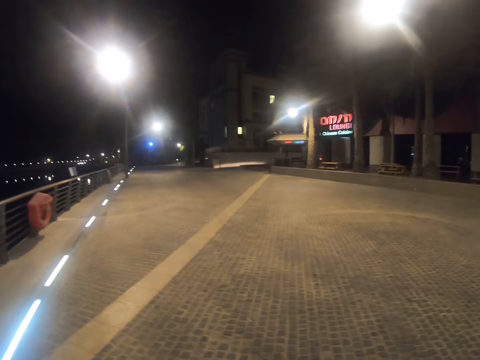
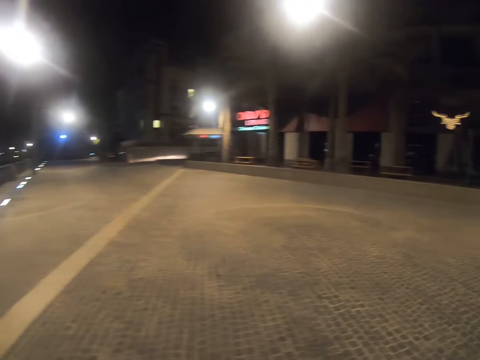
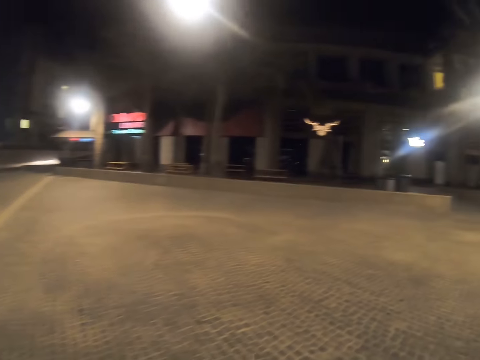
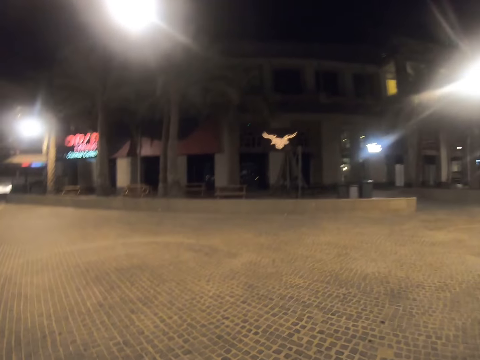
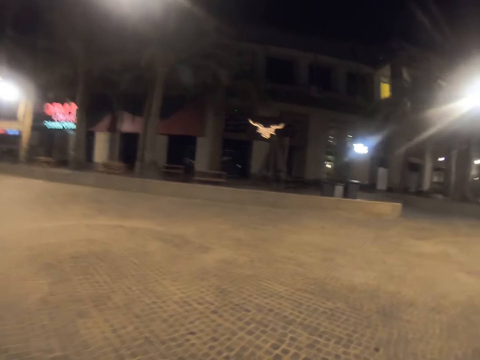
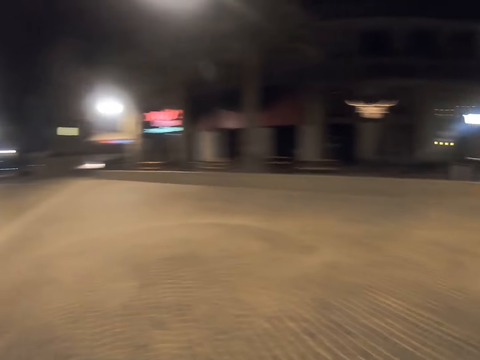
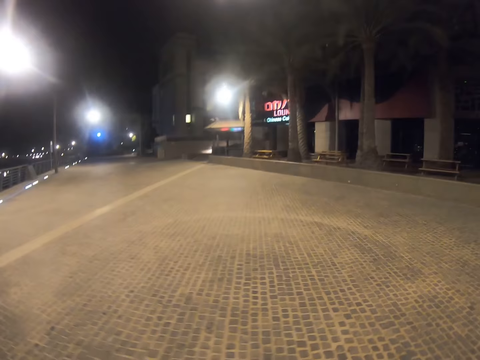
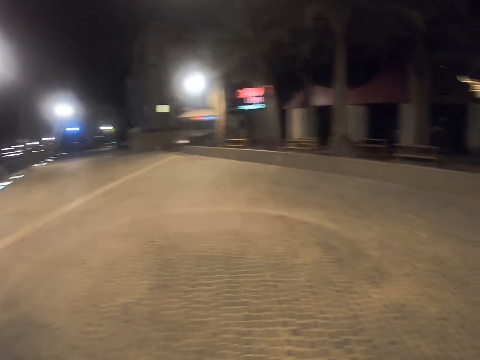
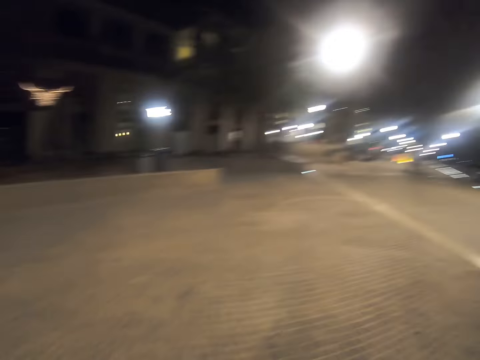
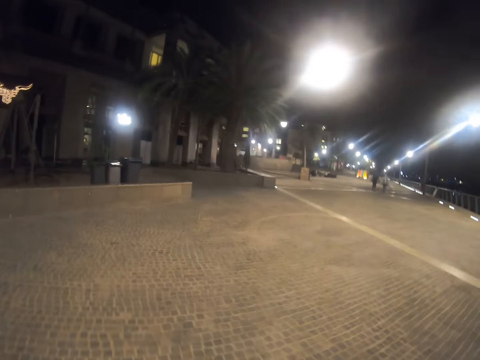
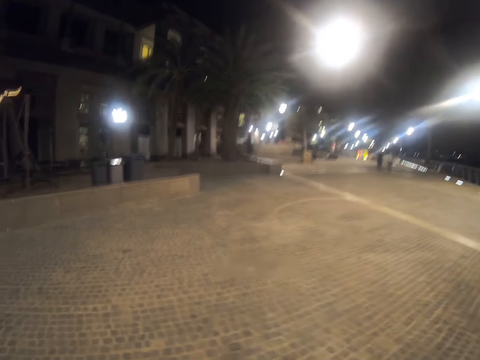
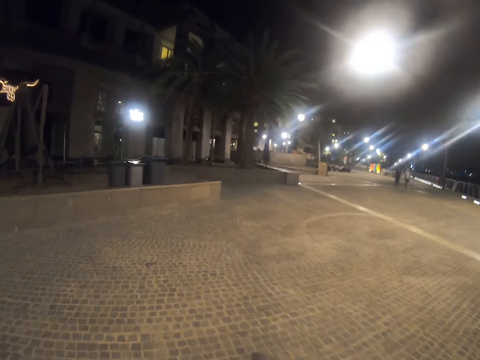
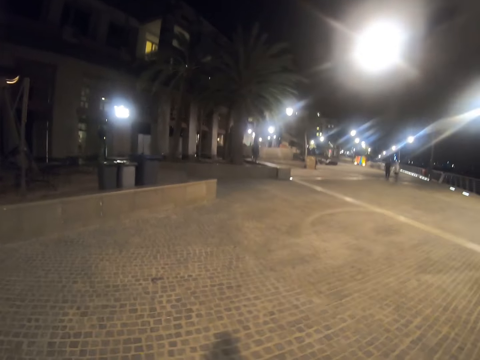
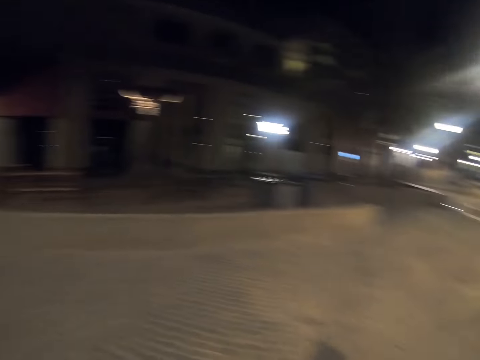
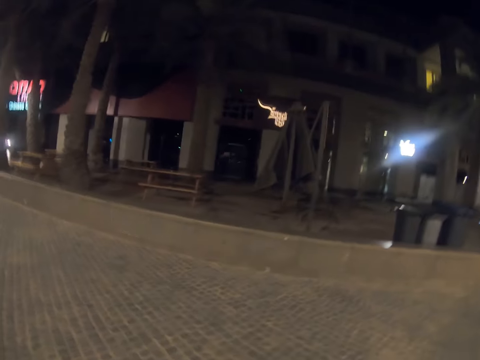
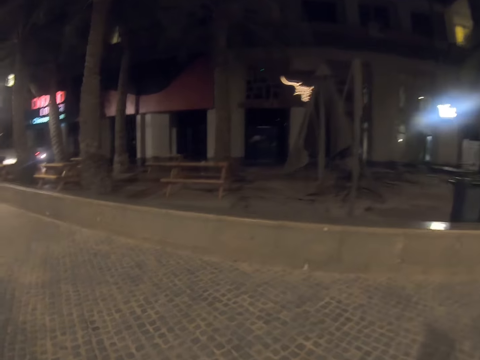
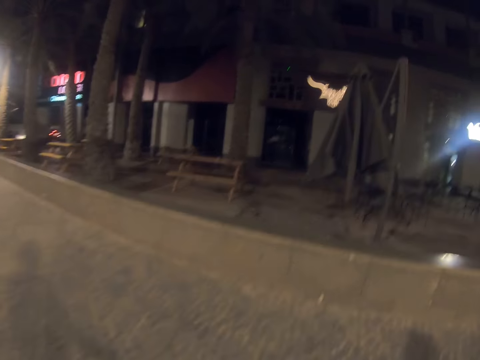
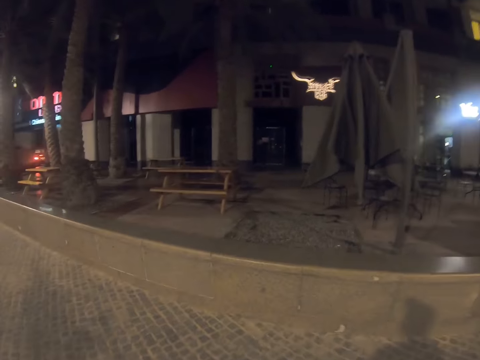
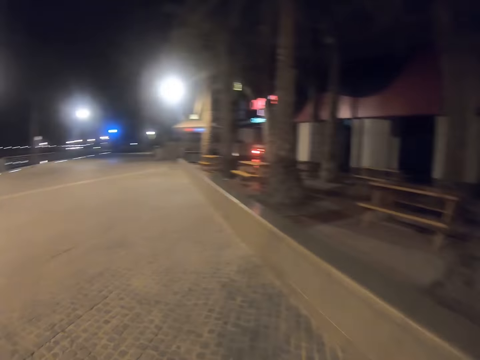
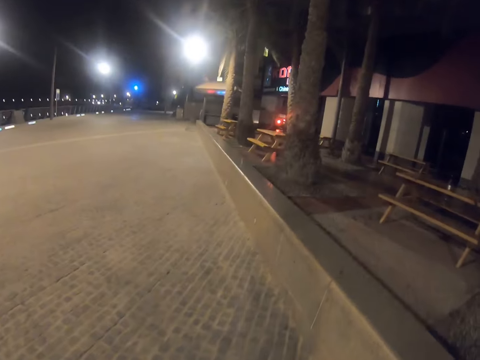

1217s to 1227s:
The camera wearer walks on the road. They look around.

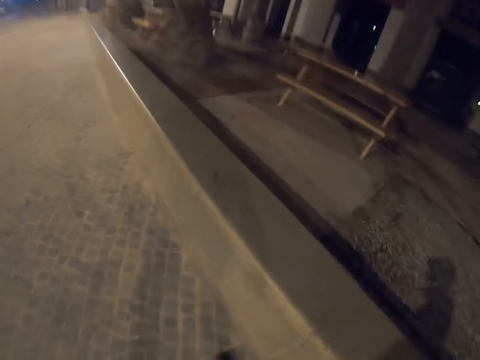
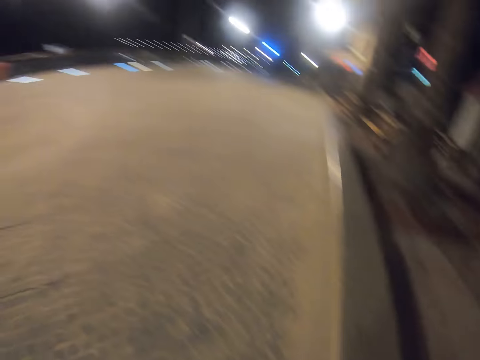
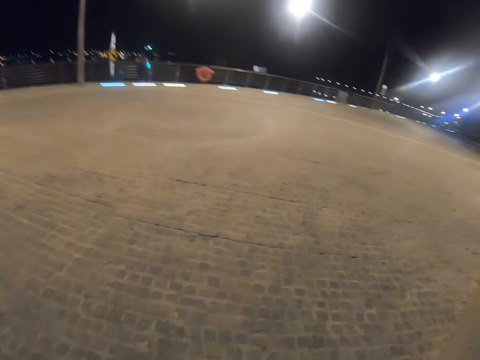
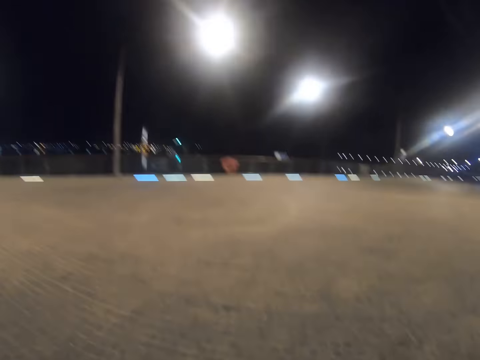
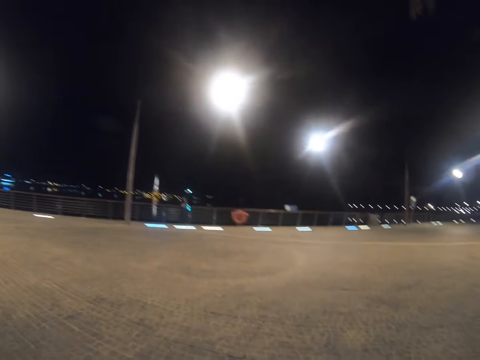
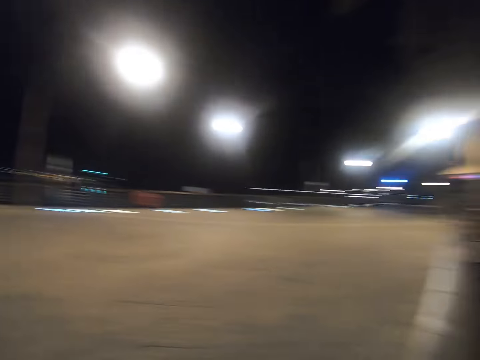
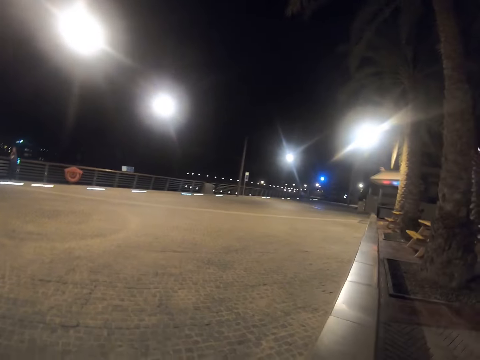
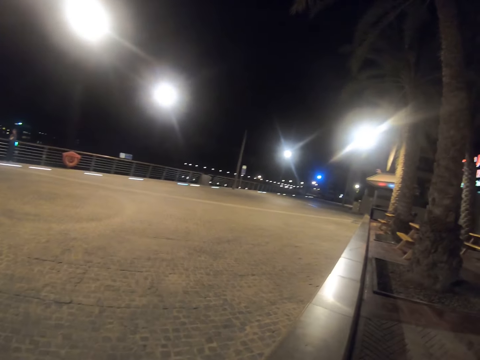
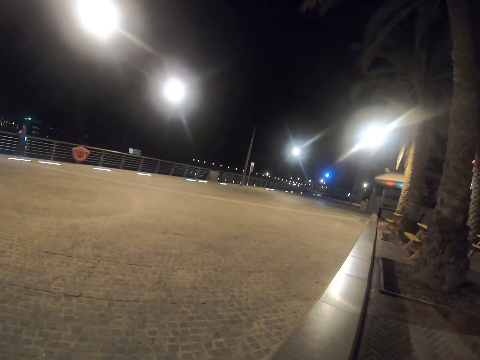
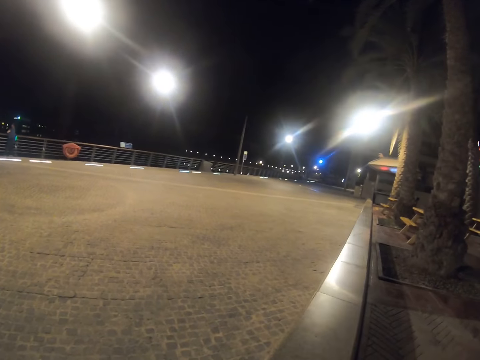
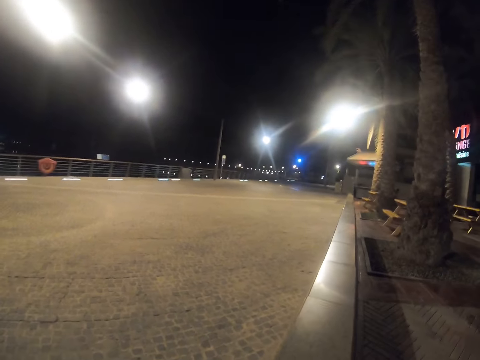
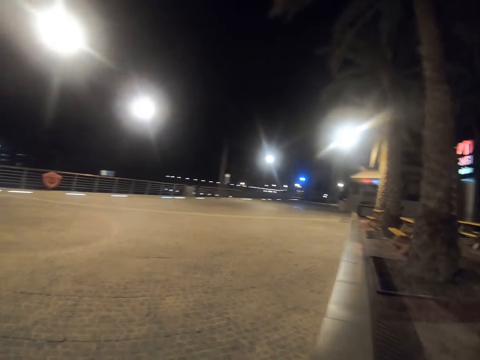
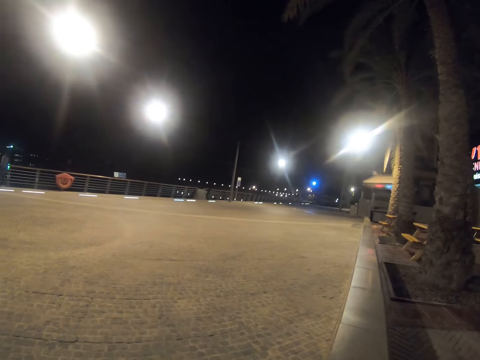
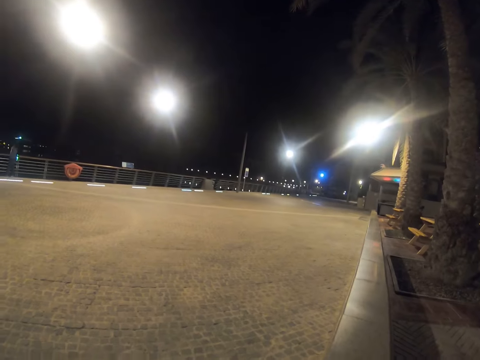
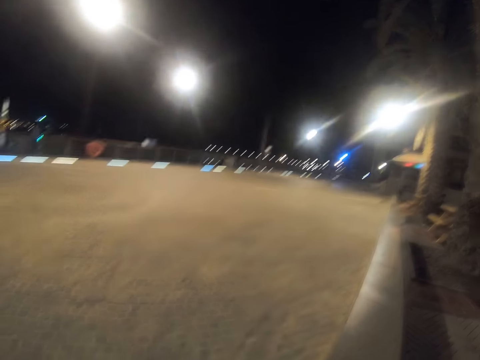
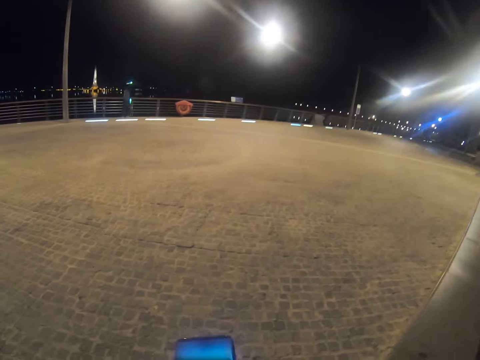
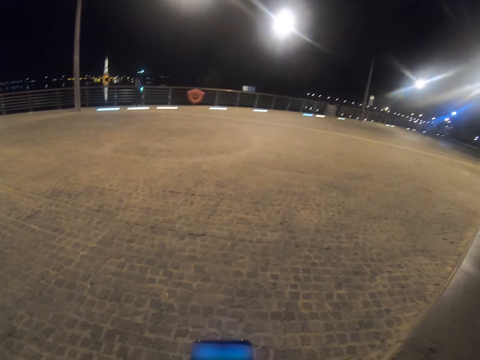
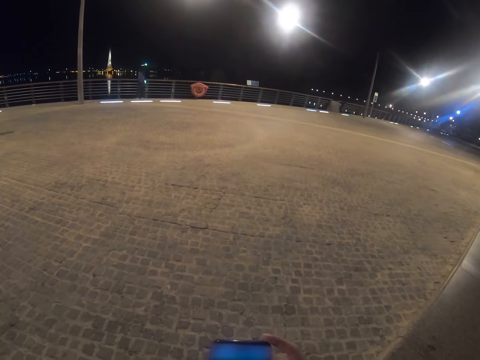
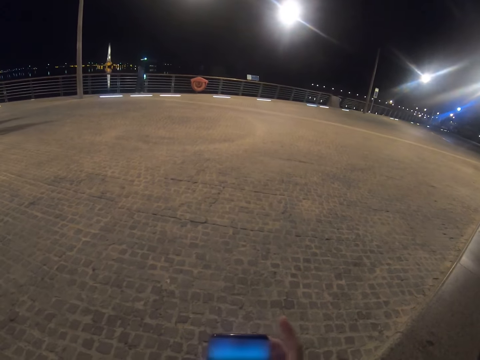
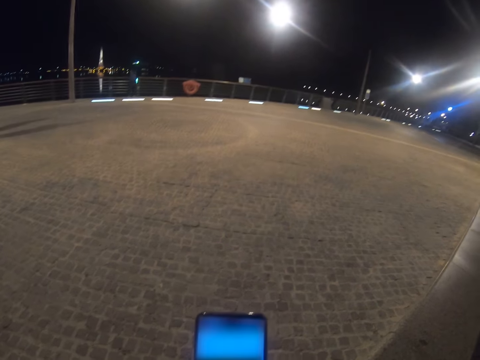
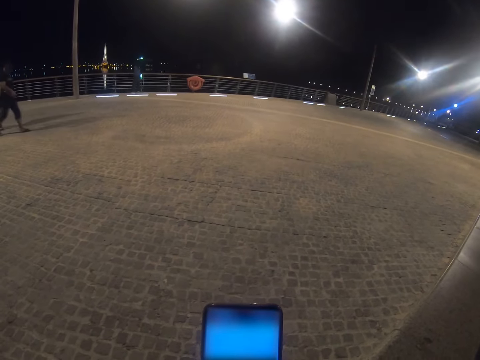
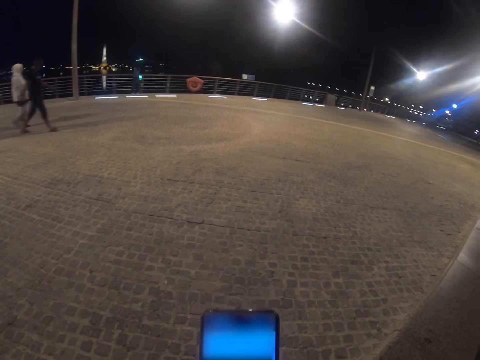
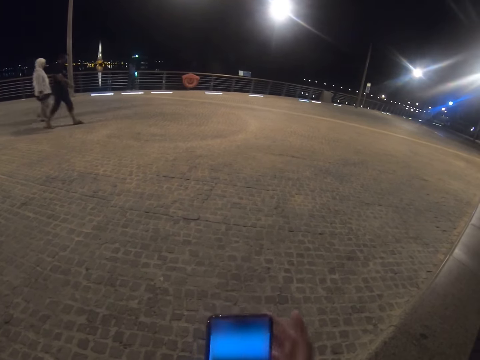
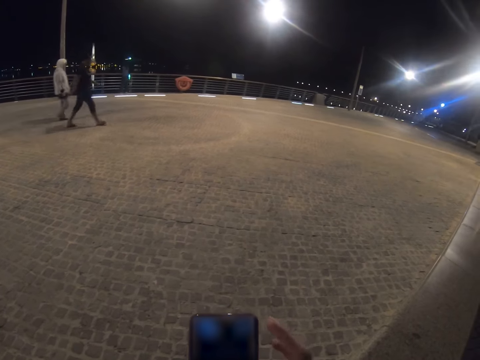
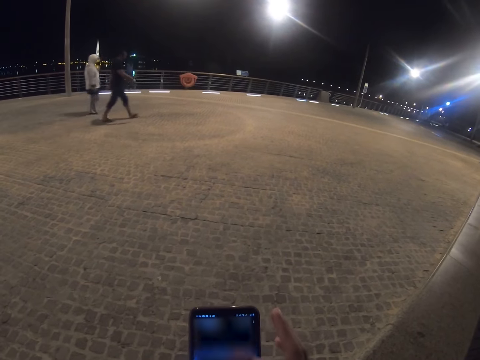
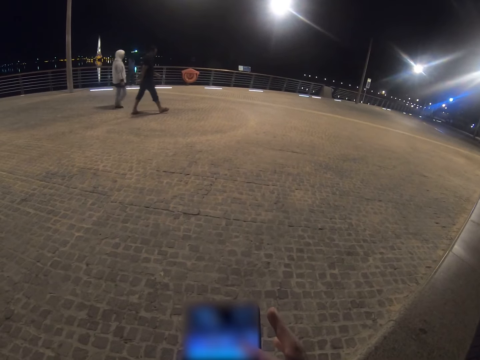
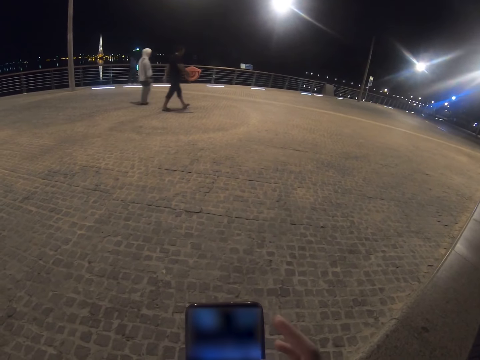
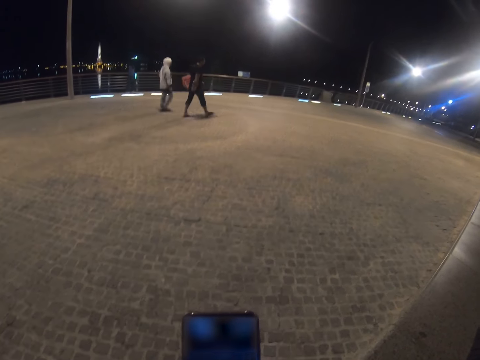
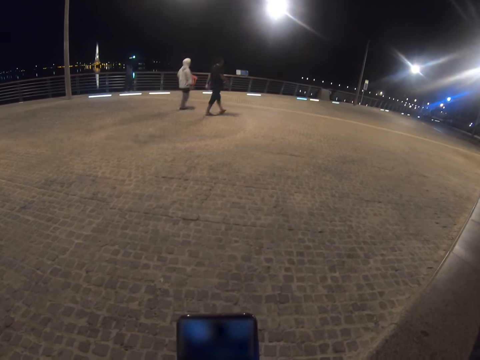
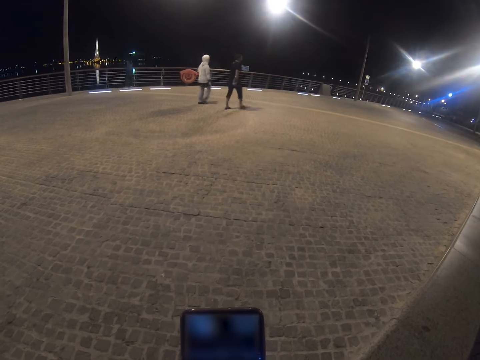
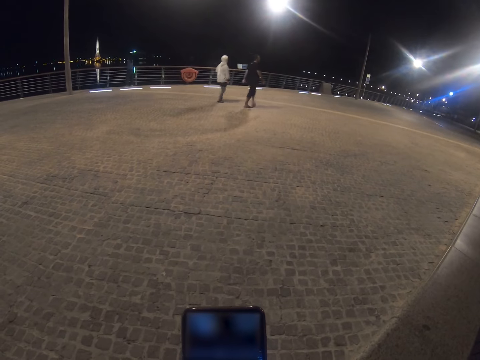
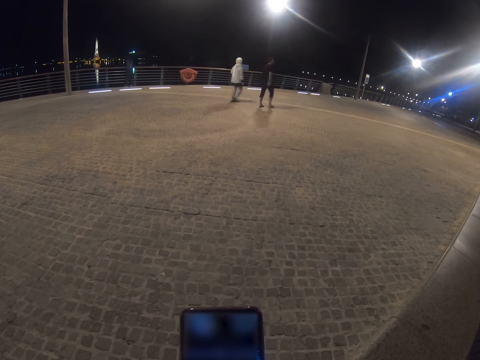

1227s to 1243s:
The camera wearer sits on the stone wall. They look around. They stare at the road. They scroll the phone. A person walks on the pavement. Another person walks on the pavement.
